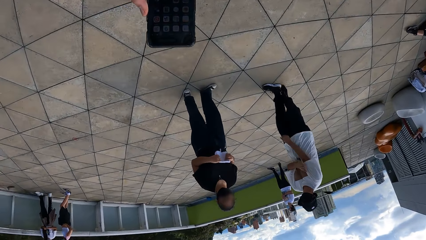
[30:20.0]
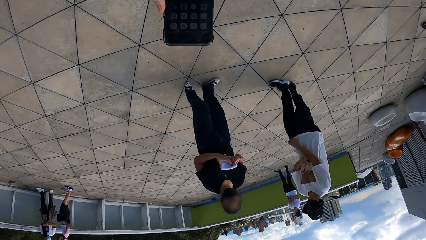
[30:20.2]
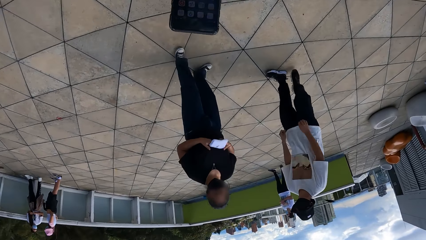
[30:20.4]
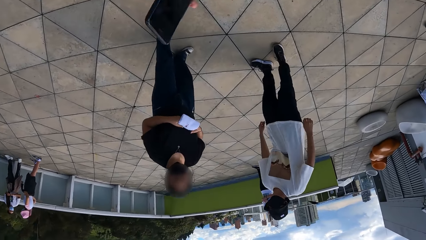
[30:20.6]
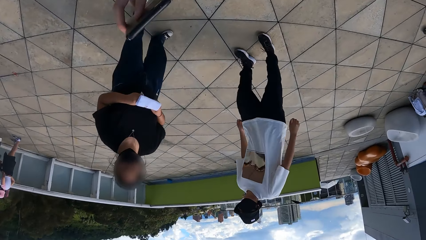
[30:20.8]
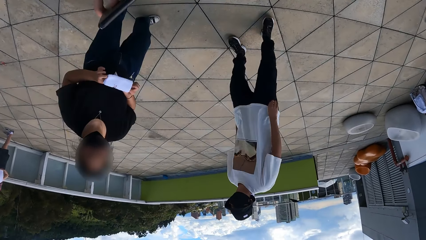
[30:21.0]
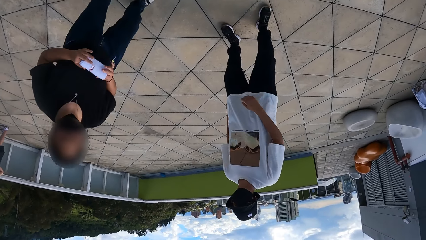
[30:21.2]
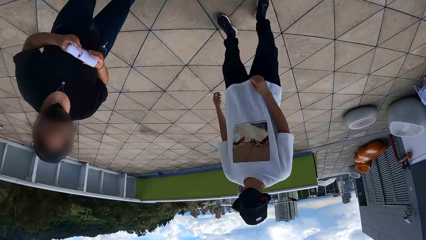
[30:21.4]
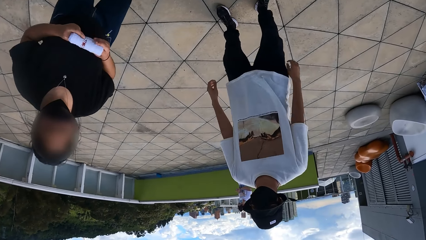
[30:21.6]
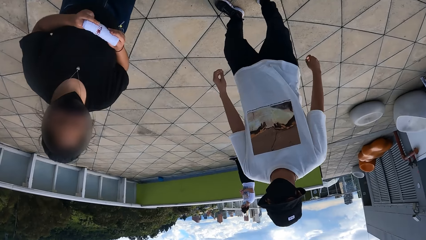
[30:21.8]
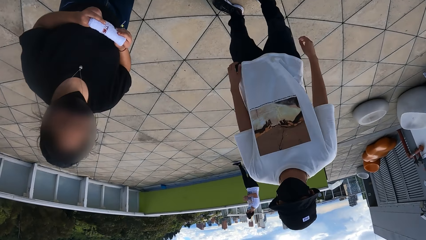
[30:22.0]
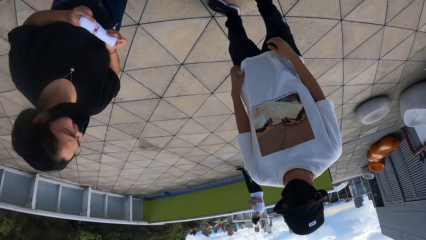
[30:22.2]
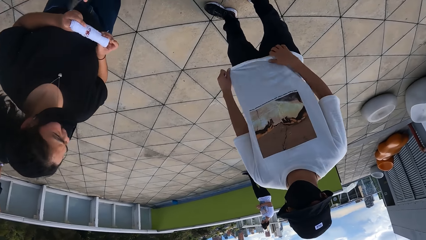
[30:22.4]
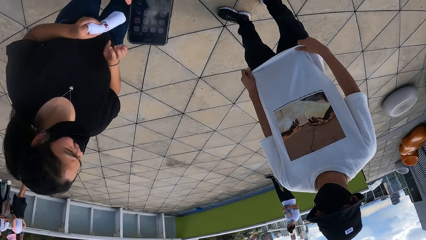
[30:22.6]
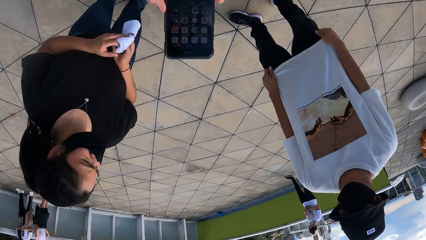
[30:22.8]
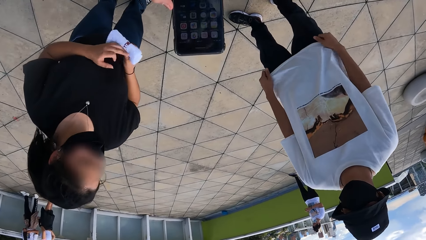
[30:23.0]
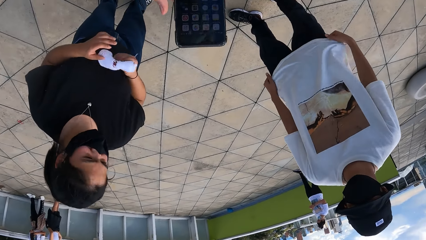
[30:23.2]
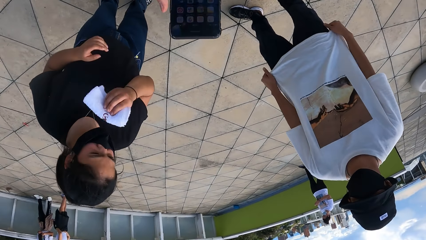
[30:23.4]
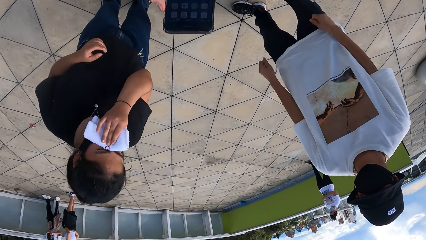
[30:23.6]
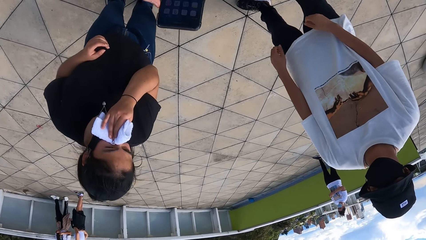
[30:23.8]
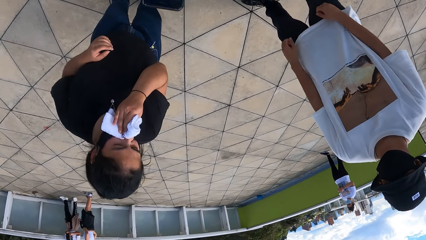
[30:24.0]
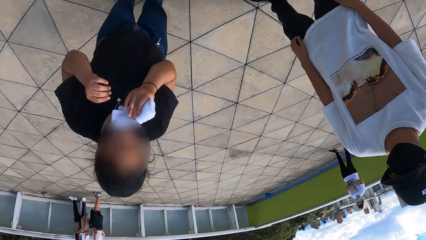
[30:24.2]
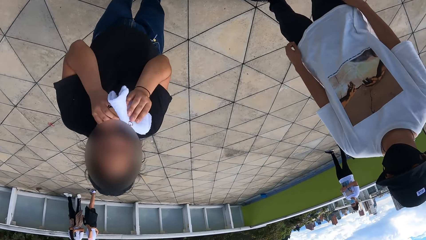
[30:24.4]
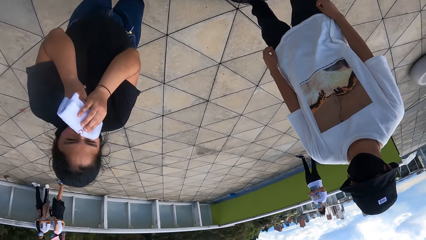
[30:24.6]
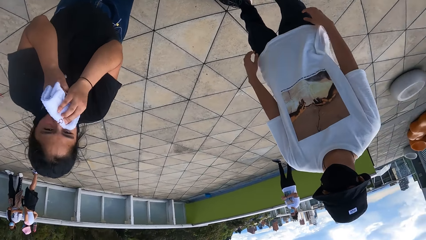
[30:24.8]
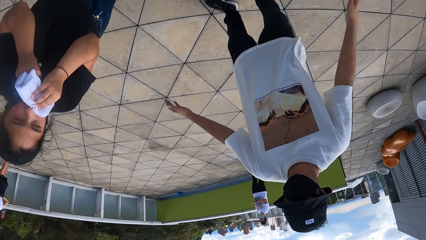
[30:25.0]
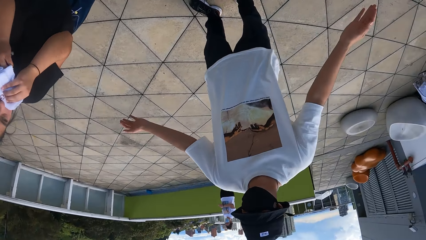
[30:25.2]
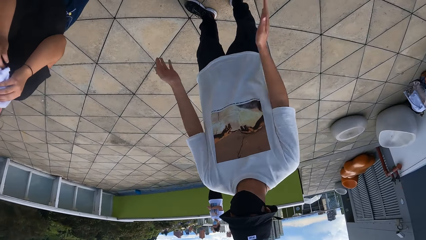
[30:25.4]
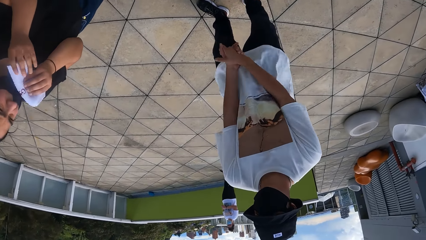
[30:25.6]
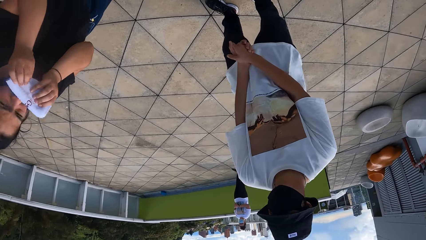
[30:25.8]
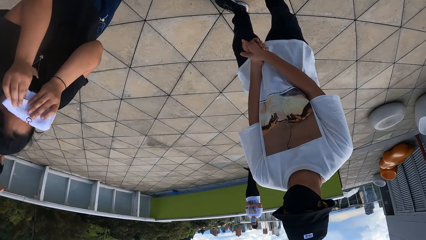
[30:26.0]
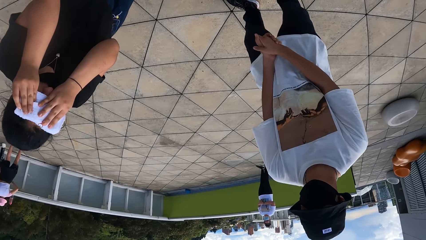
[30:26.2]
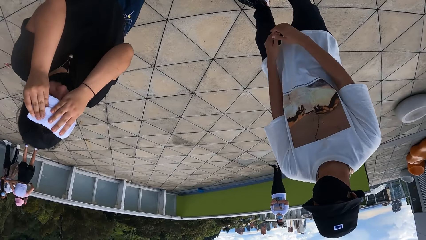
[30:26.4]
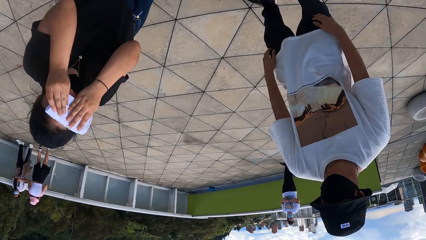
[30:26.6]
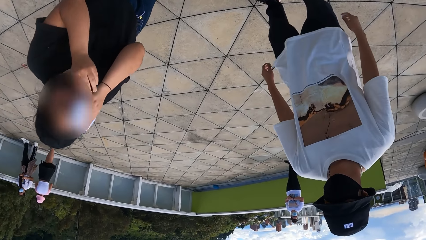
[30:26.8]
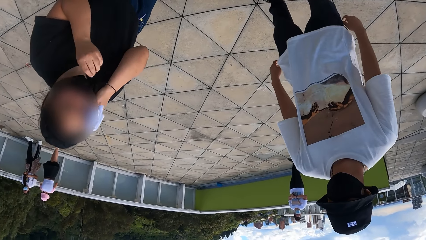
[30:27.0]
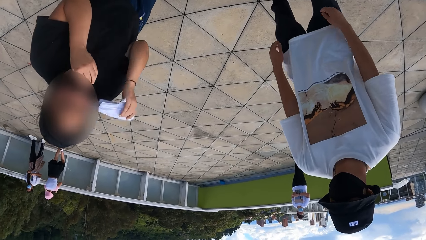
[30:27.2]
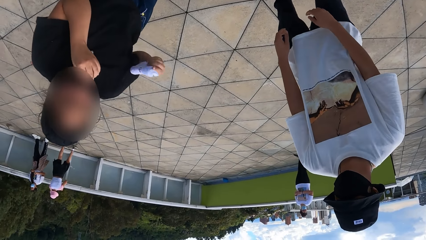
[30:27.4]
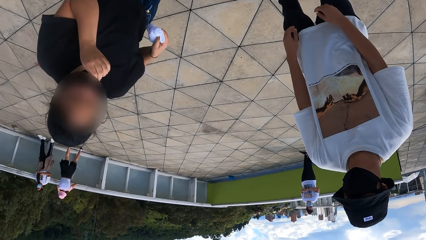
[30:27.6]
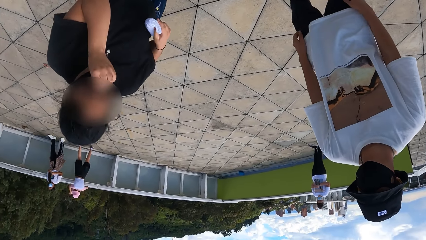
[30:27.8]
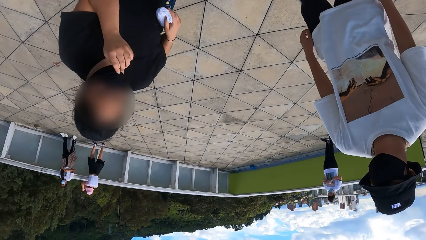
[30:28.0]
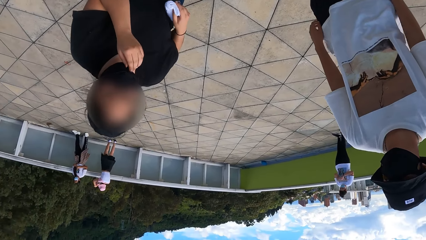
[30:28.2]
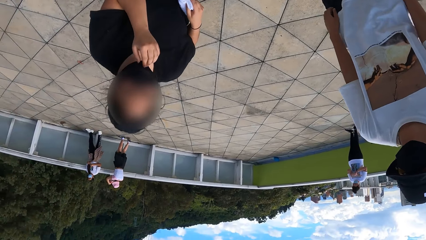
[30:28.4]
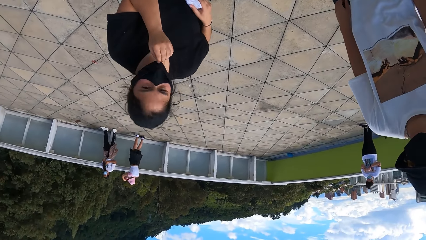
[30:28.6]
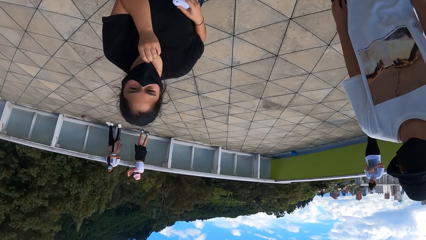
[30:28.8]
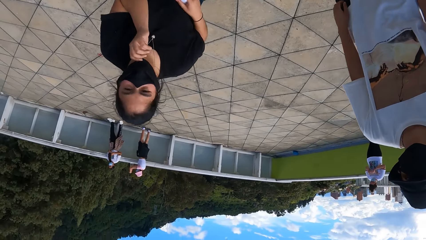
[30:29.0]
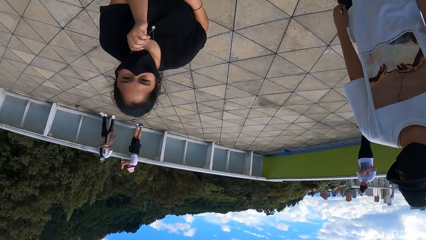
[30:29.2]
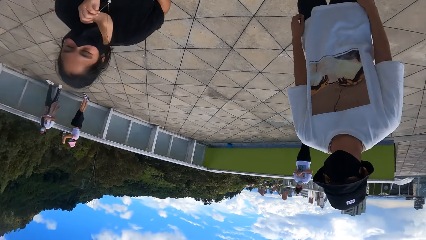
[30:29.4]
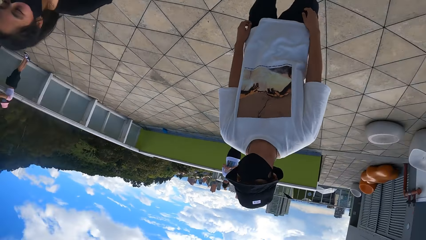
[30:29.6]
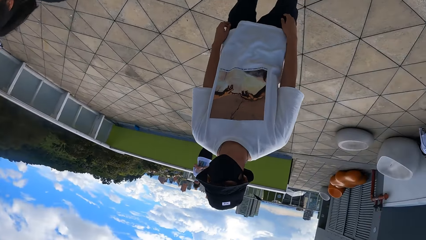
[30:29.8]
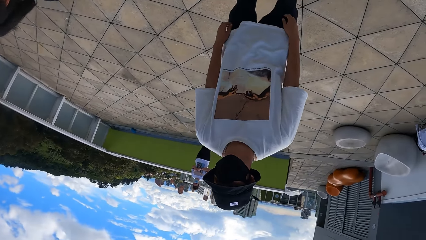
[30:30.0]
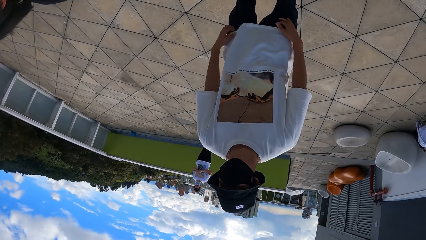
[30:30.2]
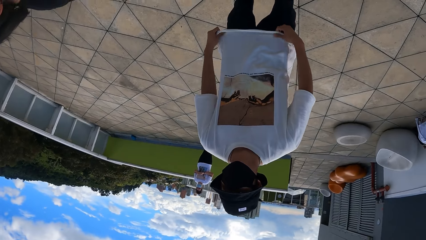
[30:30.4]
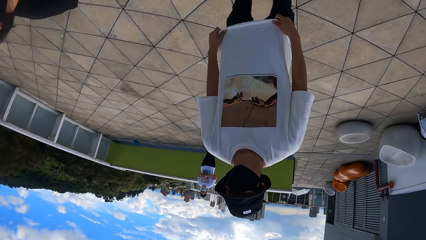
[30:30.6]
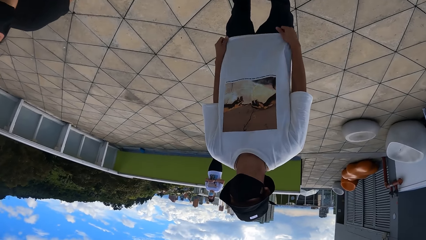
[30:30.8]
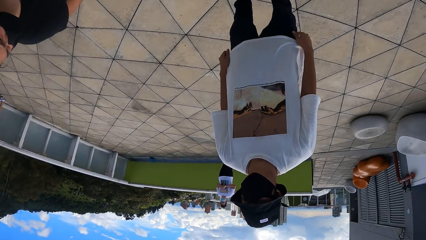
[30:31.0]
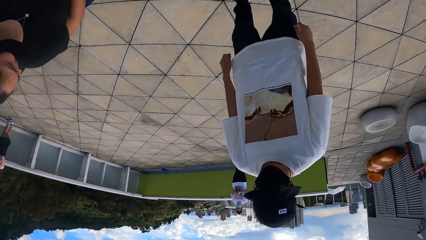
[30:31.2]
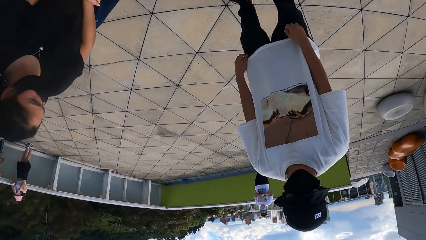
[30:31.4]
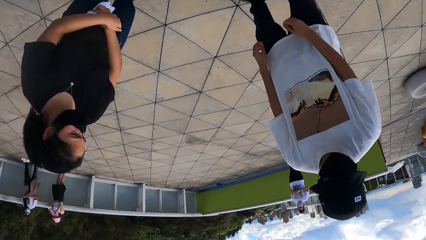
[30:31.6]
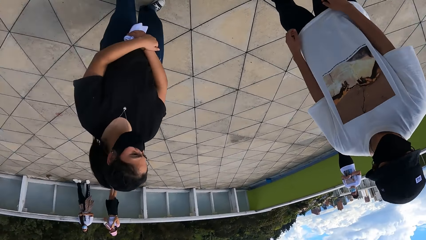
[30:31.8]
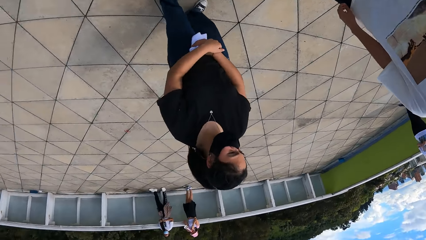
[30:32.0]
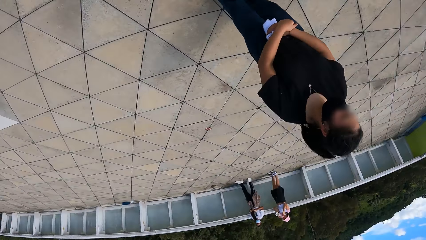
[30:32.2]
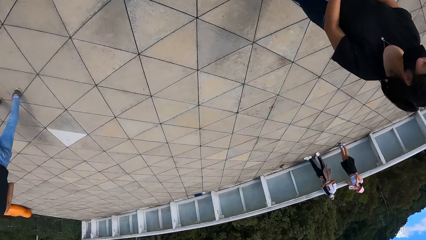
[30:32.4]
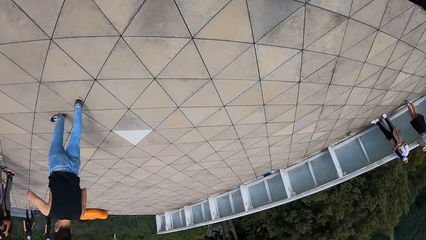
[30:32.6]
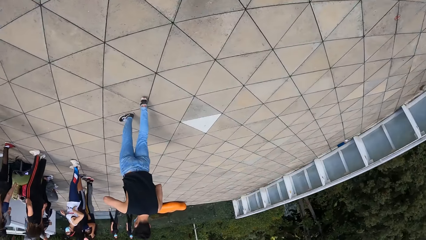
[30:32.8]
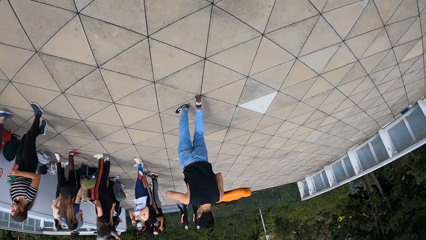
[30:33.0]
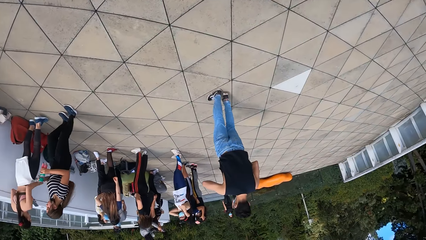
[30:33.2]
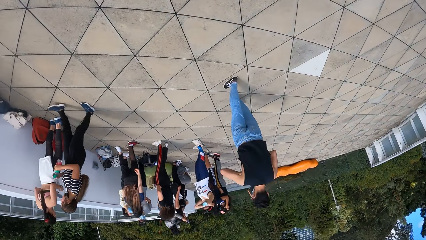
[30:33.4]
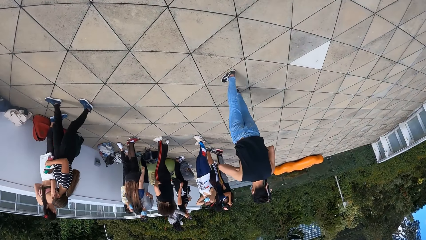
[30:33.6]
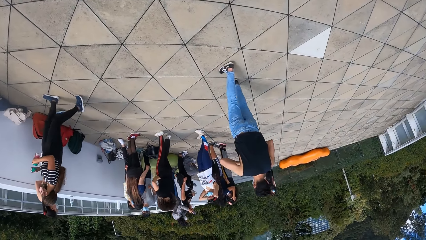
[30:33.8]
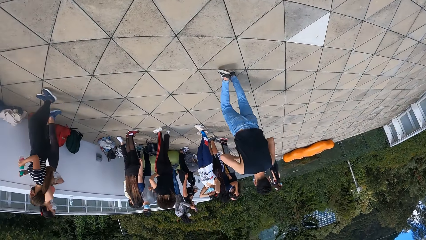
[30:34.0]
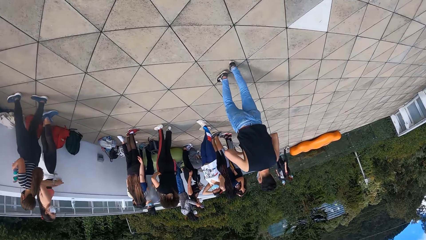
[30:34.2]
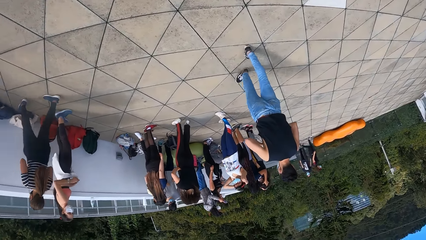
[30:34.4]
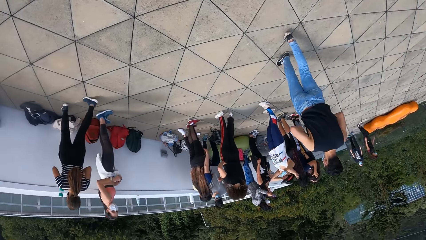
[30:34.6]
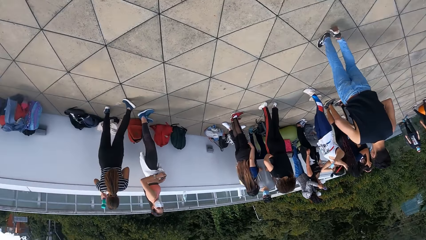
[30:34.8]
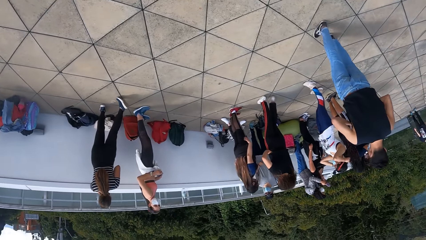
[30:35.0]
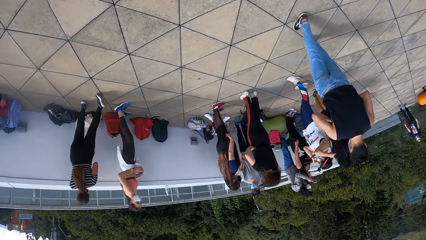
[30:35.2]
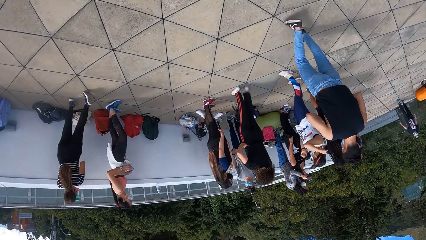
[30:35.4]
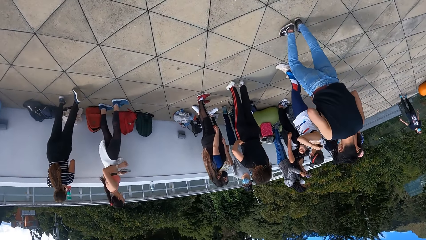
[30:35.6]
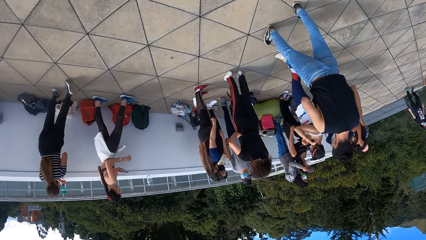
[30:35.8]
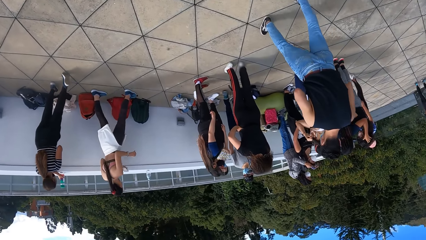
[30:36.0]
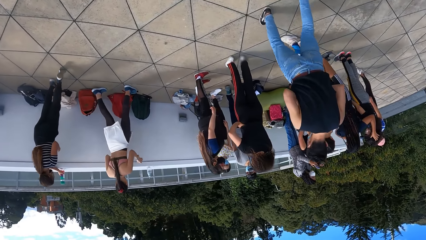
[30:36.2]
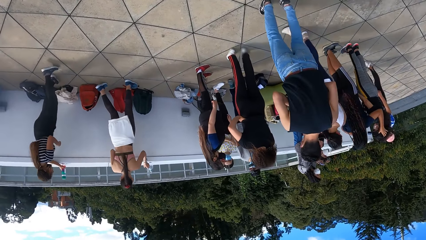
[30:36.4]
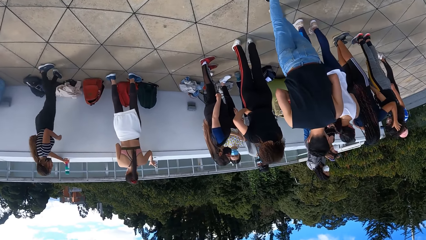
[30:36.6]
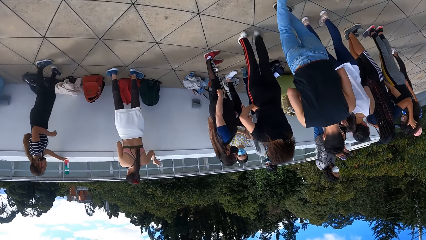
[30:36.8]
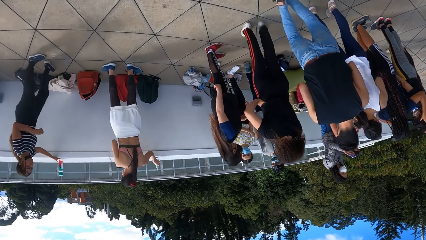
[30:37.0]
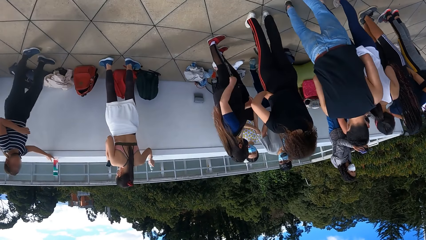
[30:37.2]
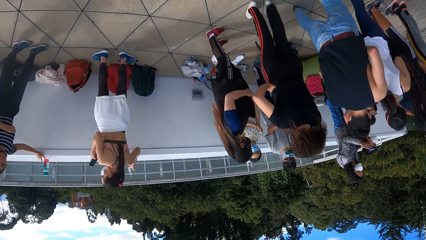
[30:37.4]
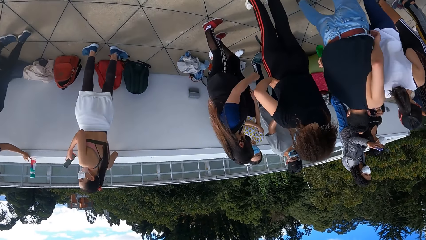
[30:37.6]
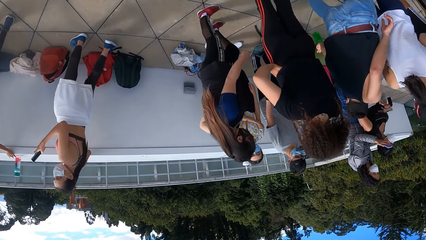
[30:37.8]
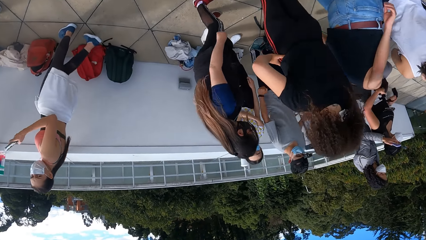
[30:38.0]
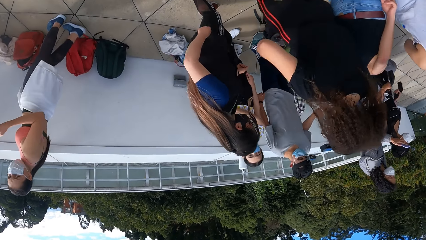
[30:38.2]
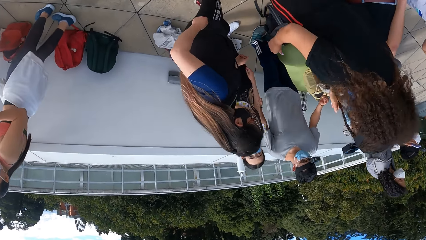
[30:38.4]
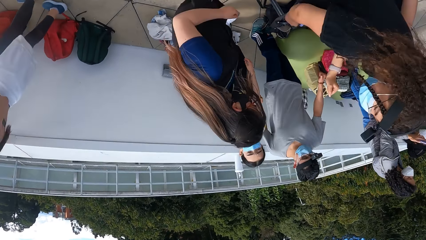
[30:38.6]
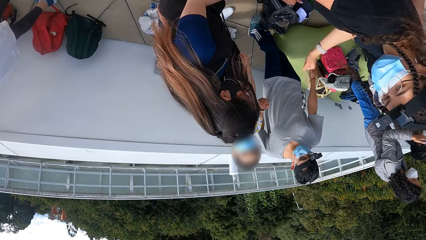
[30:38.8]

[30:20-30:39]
The camera wearer walks. They stand. They look around the building. They walk around the building.
